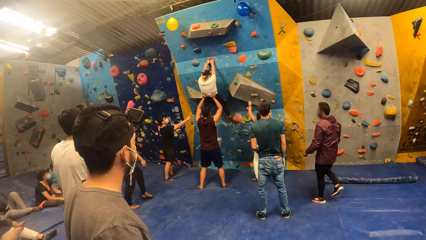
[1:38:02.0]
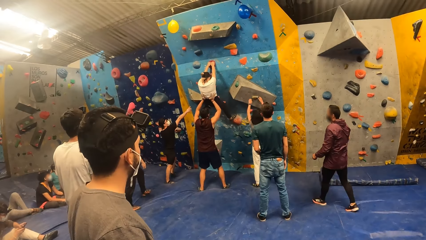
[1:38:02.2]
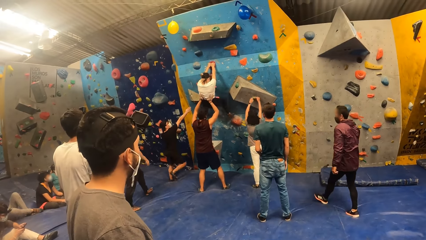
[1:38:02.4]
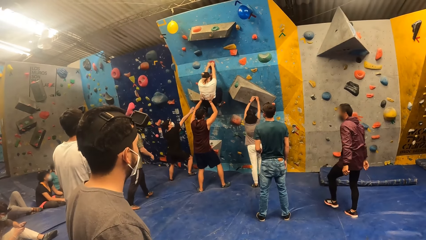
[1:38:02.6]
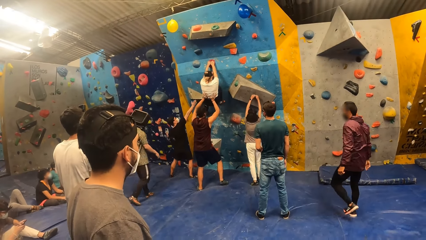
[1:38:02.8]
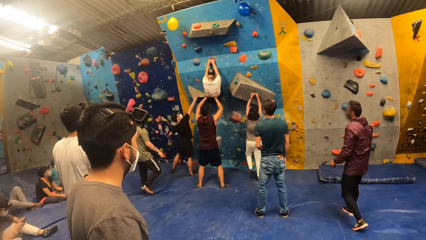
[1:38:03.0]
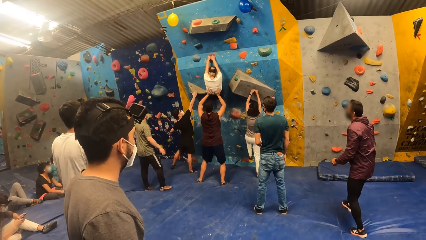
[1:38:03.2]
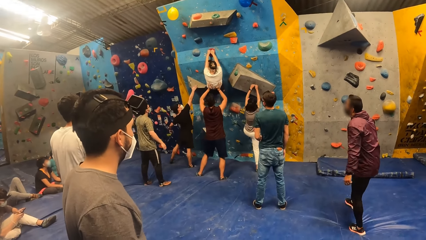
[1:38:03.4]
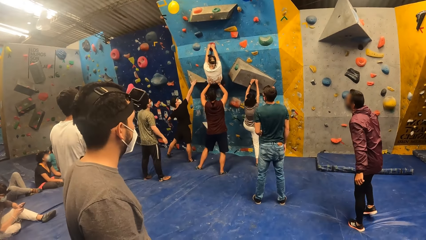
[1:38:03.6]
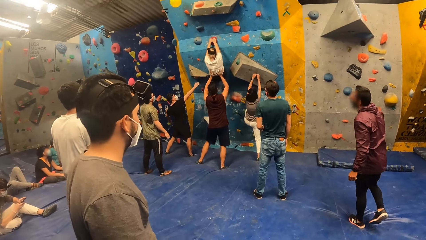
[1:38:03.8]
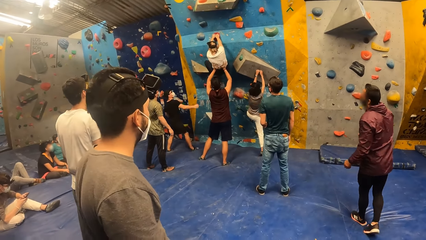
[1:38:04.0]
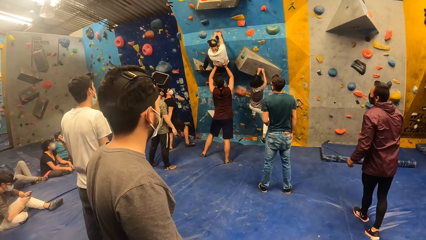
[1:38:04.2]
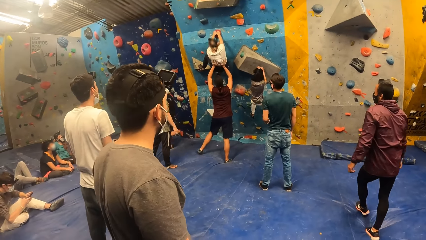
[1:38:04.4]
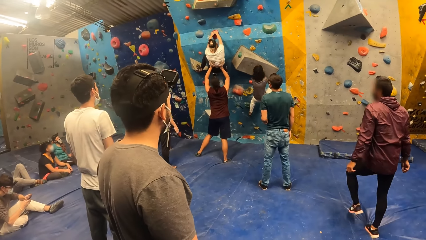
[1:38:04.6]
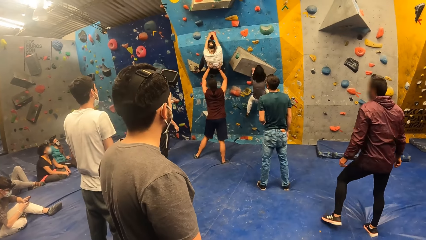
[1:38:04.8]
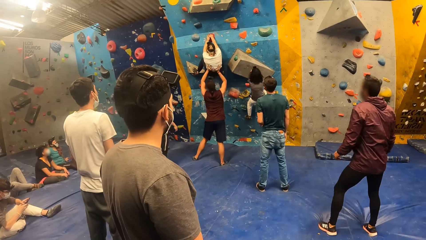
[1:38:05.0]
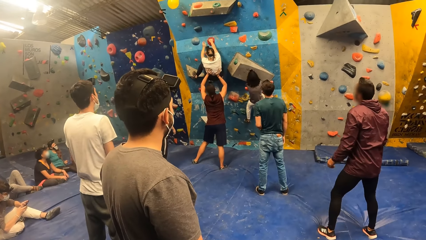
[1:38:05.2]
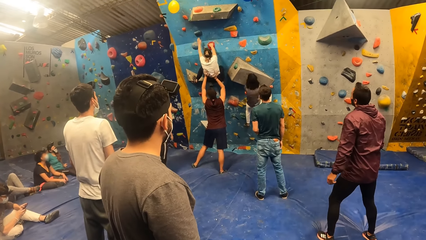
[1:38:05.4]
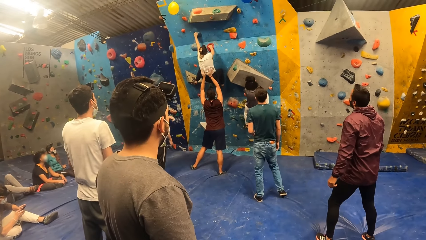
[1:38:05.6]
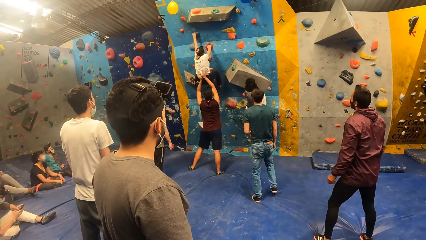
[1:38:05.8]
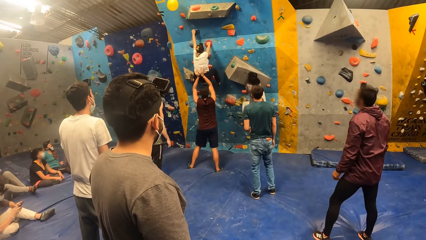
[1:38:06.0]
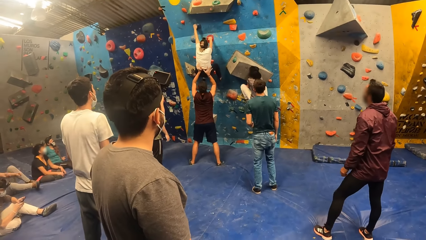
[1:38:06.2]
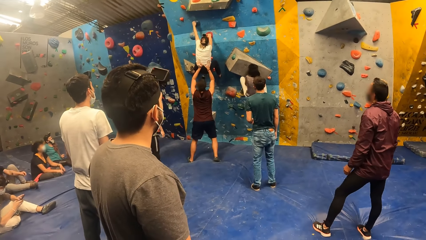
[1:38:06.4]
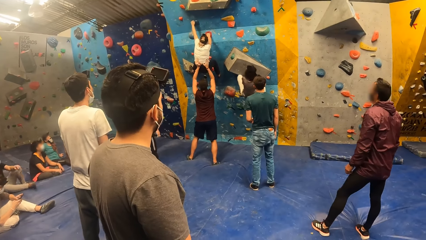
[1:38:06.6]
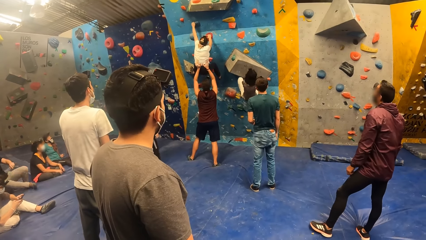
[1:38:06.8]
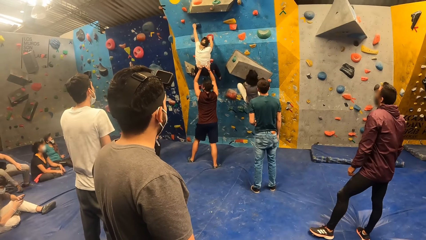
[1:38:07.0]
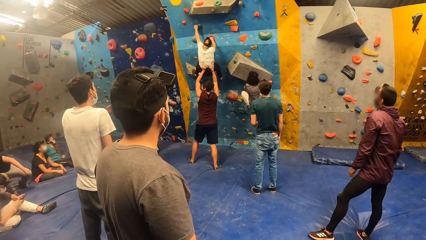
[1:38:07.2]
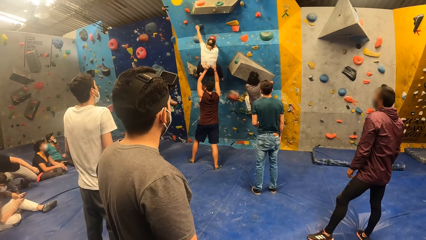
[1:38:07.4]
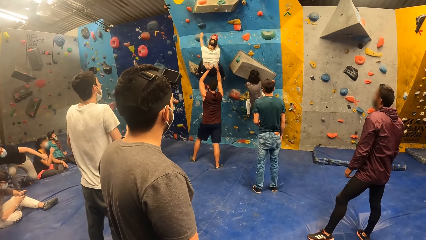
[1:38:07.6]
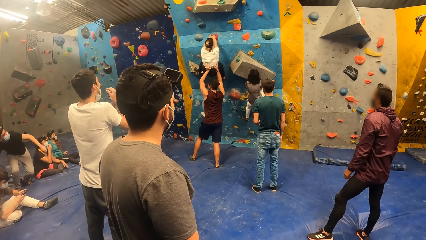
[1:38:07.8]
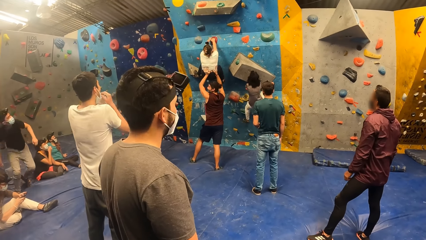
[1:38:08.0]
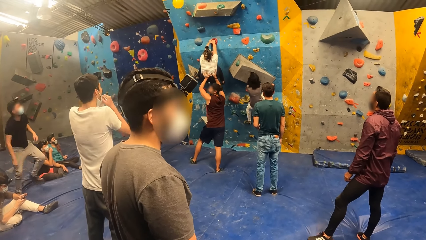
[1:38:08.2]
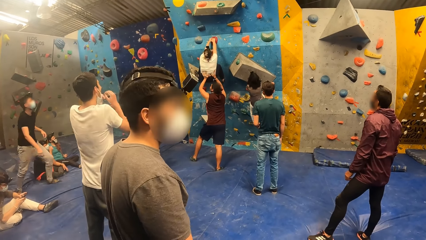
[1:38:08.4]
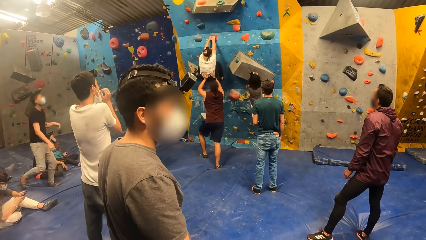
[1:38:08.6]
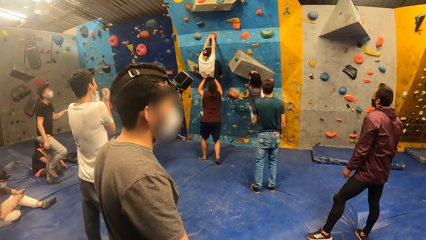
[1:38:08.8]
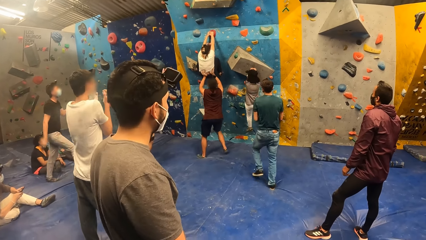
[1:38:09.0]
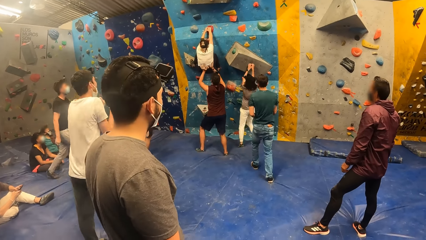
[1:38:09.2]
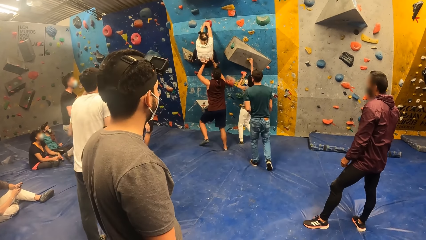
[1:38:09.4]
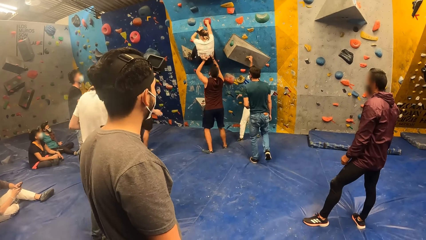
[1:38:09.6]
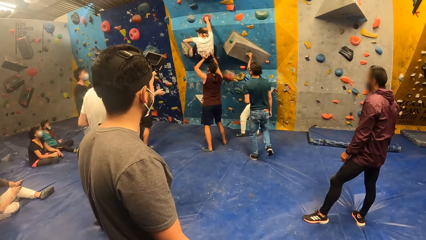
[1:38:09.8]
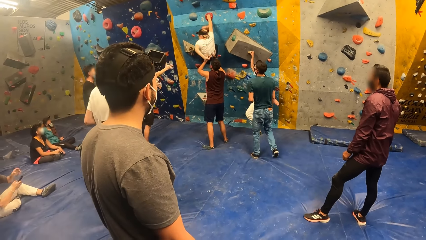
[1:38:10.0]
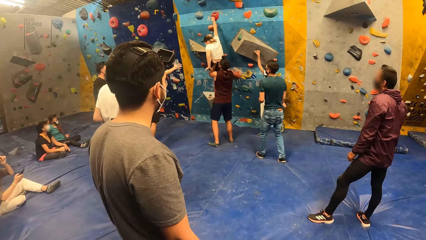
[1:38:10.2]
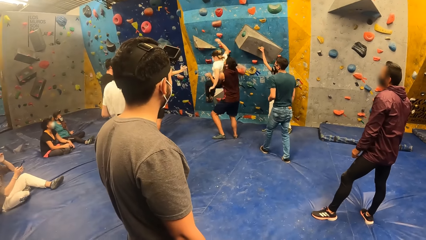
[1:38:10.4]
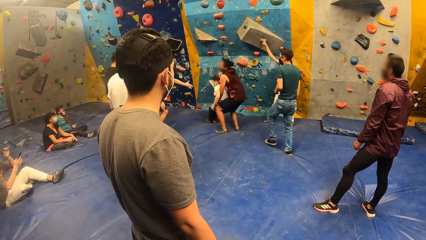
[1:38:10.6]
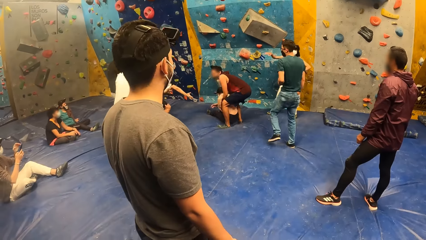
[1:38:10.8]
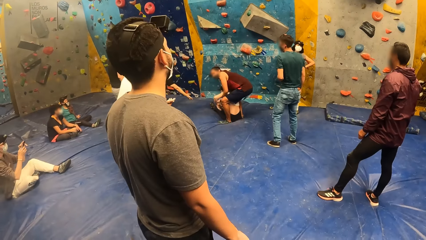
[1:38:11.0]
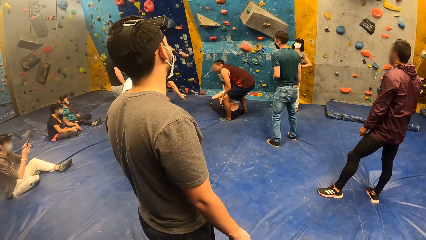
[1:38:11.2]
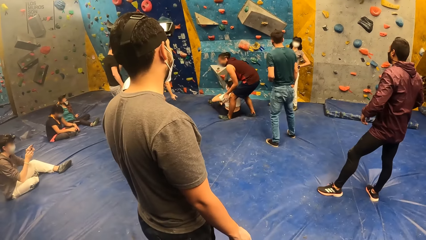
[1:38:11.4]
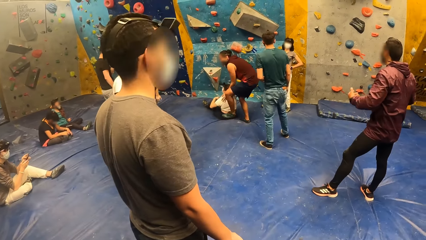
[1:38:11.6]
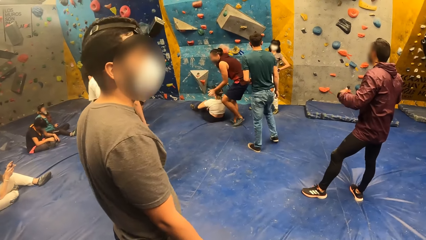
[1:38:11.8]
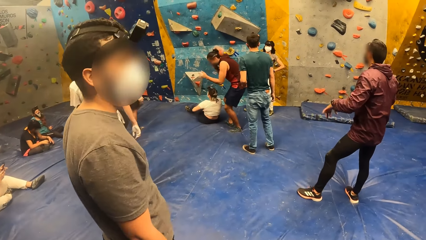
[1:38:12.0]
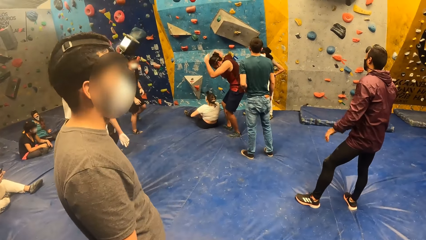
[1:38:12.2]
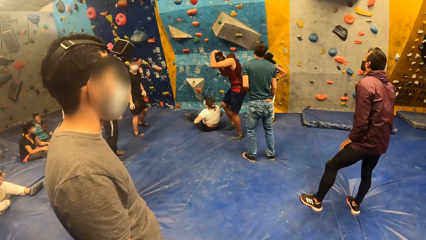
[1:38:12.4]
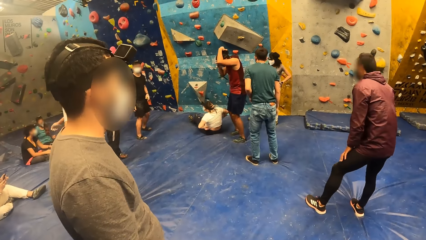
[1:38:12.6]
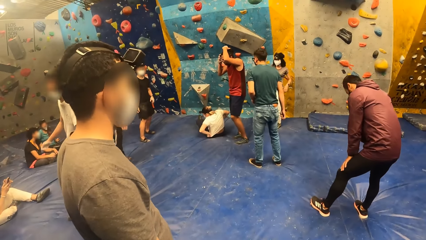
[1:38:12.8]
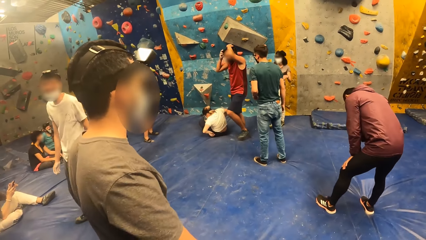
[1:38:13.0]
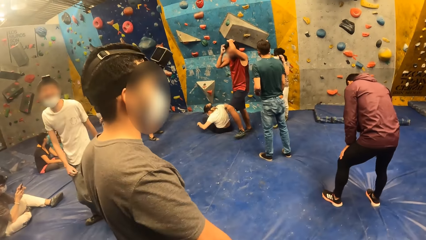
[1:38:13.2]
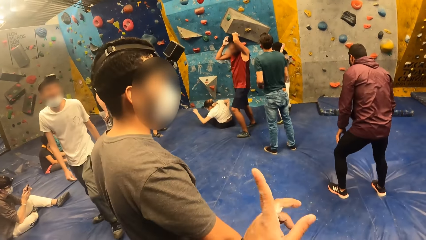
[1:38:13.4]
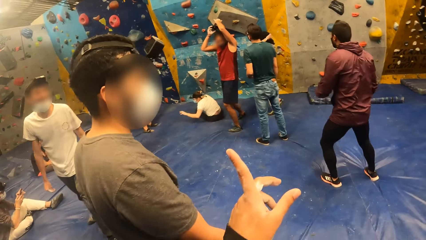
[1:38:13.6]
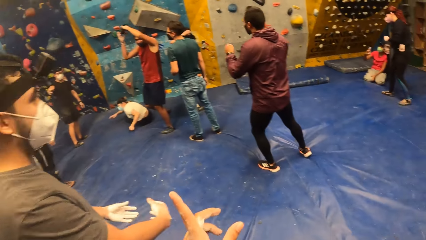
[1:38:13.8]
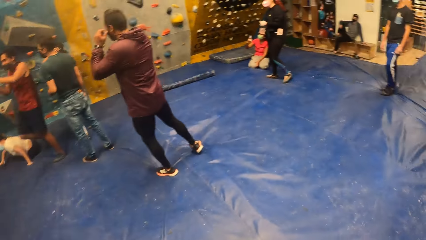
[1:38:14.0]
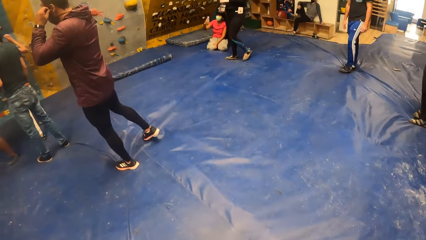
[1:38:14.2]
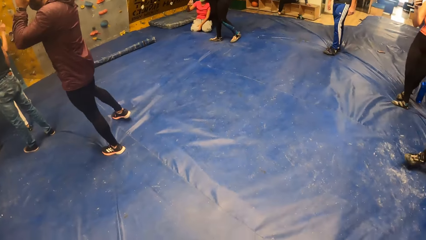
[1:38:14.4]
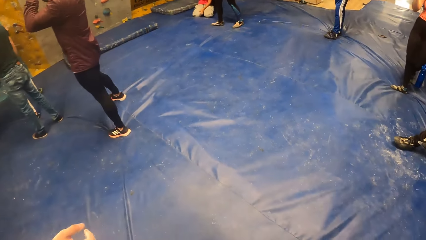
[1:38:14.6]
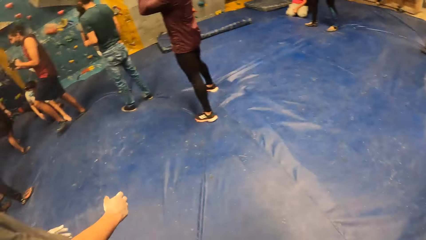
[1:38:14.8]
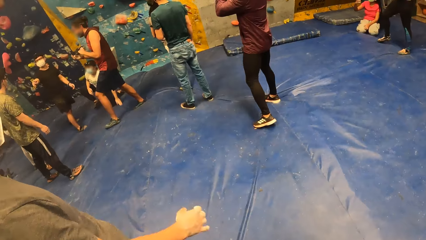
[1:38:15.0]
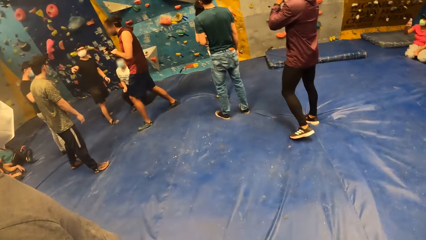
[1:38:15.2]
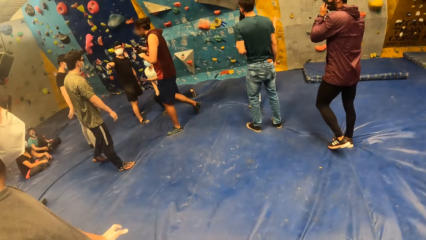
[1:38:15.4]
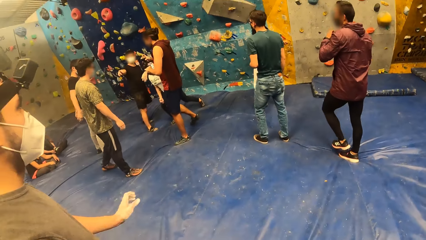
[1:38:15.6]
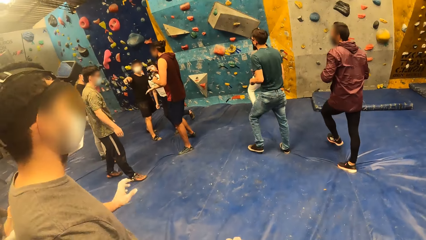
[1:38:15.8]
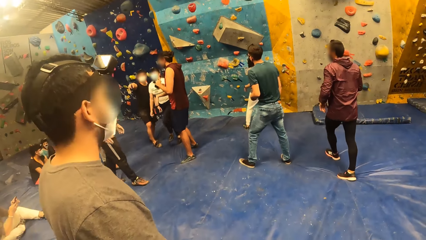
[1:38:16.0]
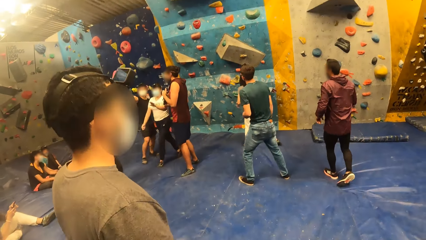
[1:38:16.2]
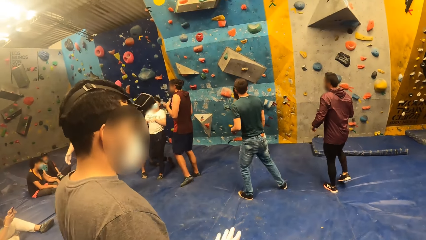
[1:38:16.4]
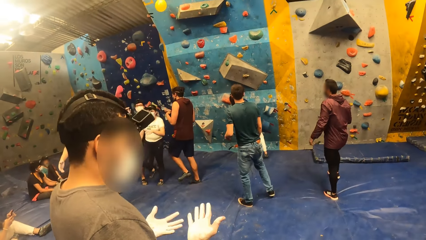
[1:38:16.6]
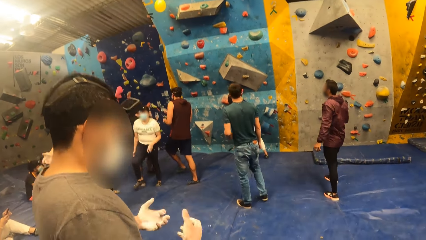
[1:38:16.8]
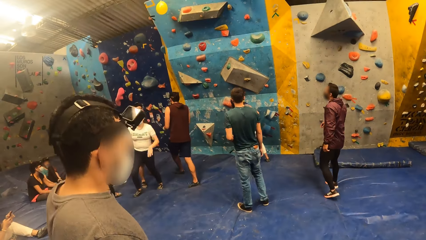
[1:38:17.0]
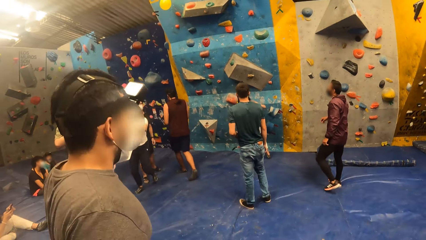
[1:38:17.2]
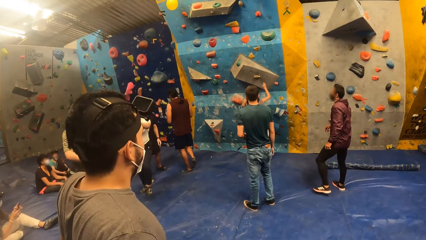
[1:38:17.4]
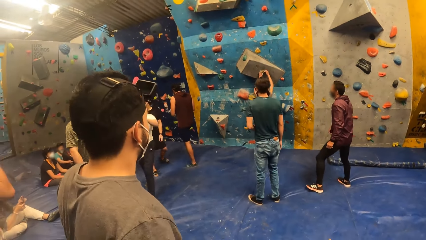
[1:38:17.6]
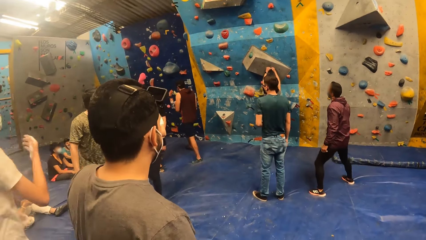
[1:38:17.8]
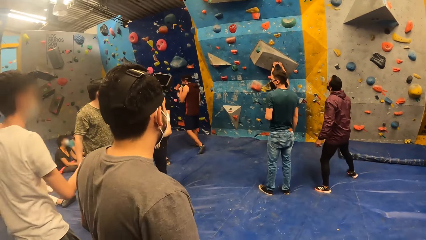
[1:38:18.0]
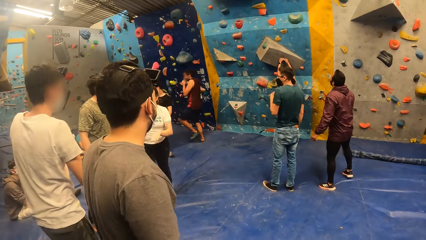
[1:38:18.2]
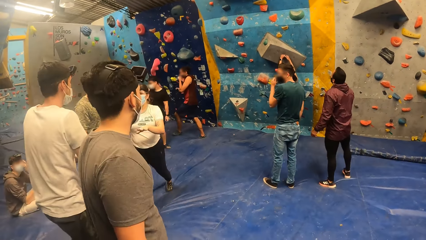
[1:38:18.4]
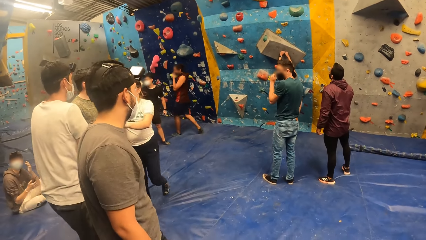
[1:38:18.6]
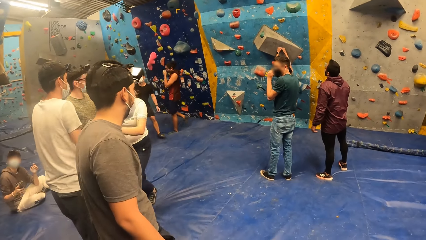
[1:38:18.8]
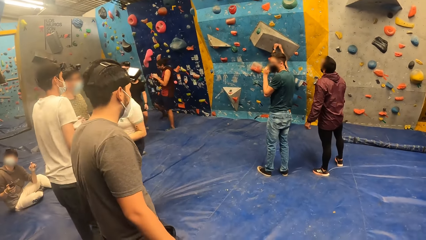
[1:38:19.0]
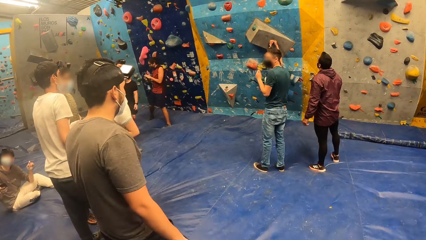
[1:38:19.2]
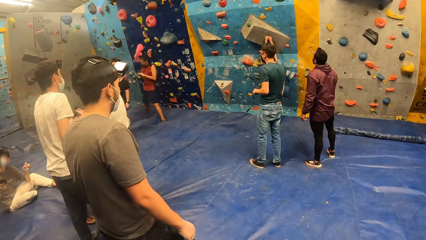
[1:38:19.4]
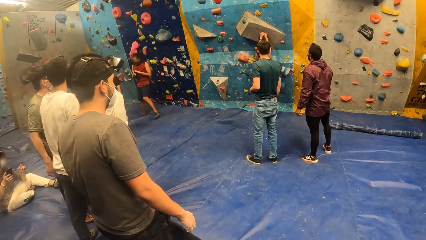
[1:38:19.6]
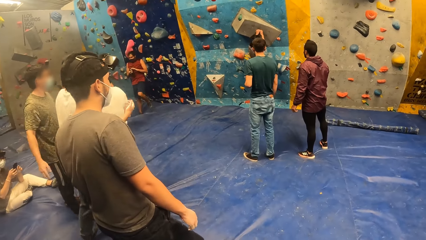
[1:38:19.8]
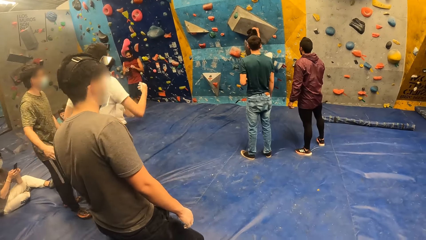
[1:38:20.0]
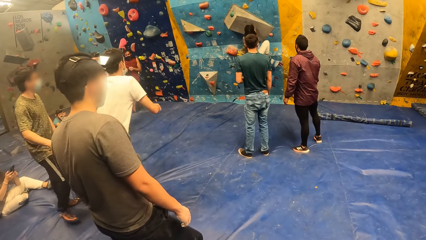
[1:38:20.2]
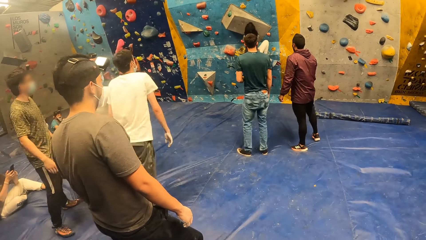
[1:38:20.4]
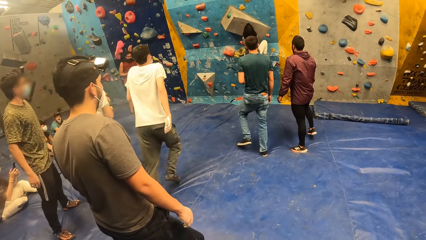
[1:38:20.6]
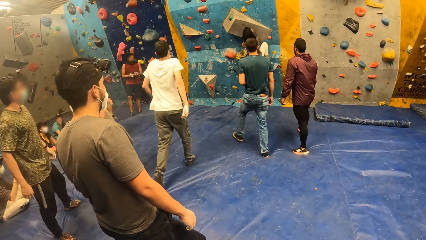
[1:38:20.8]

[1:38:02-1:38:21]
The woman climbs the wall with both hands and legs and jumps down from the wall on the foam. The woman climbs the wall with both hands and legs.
